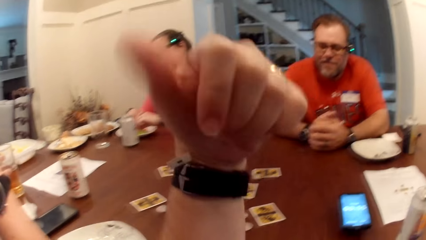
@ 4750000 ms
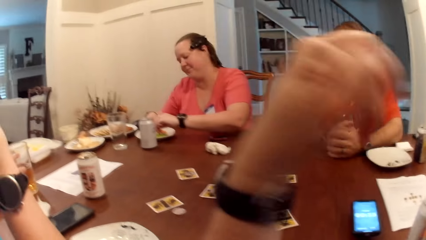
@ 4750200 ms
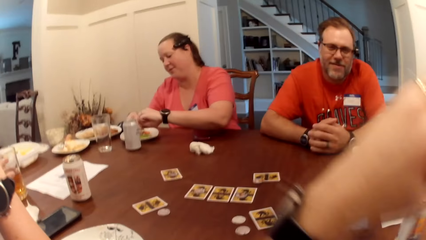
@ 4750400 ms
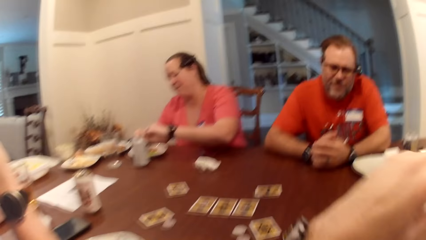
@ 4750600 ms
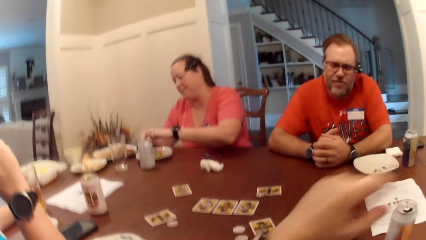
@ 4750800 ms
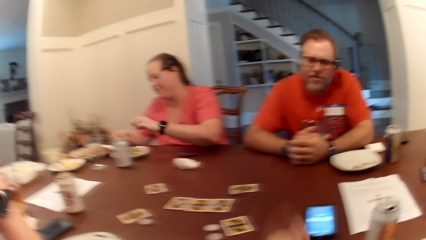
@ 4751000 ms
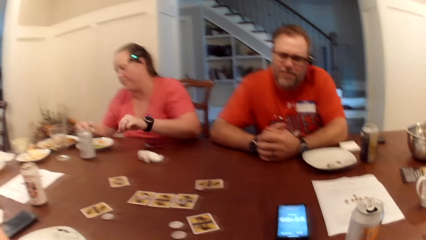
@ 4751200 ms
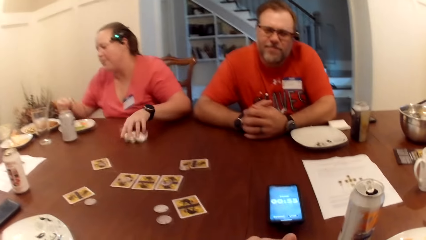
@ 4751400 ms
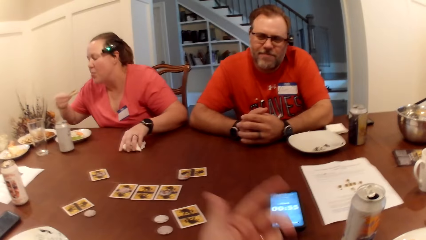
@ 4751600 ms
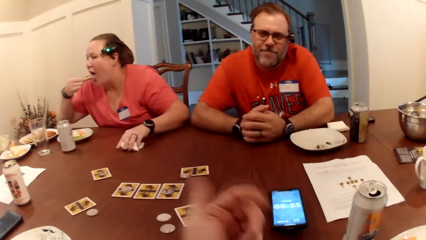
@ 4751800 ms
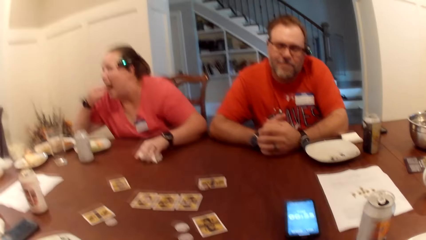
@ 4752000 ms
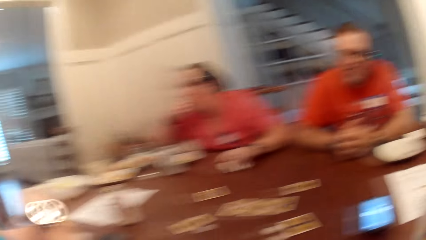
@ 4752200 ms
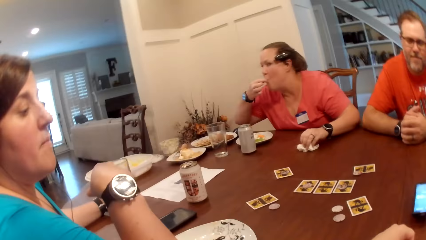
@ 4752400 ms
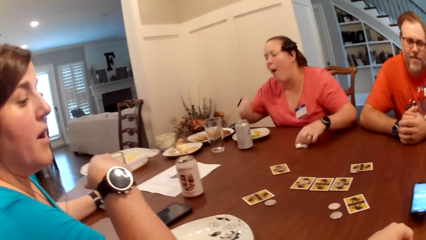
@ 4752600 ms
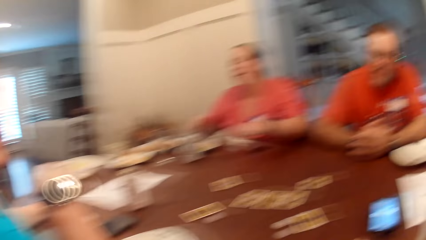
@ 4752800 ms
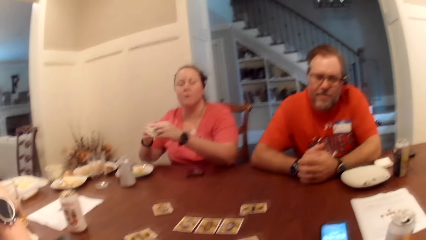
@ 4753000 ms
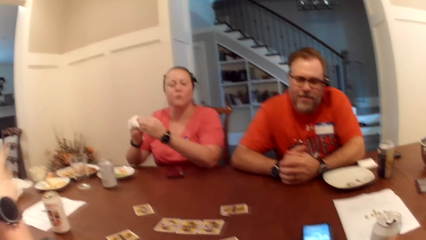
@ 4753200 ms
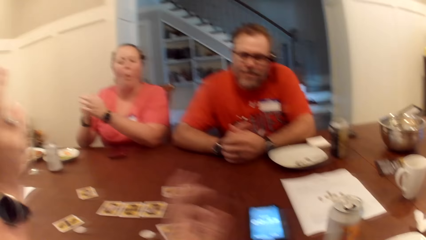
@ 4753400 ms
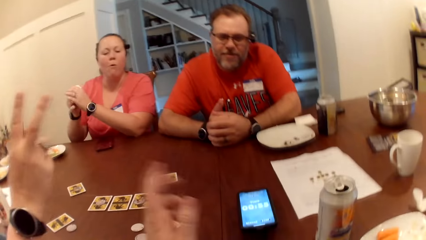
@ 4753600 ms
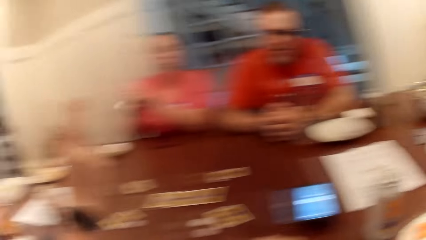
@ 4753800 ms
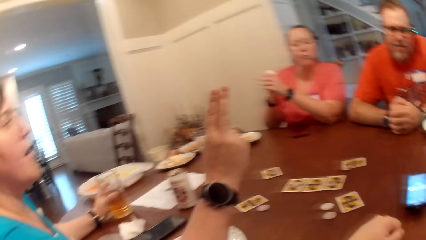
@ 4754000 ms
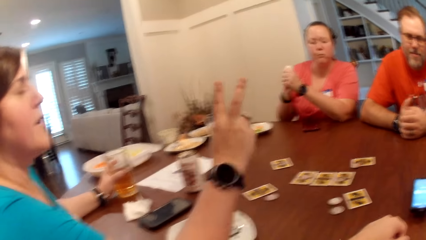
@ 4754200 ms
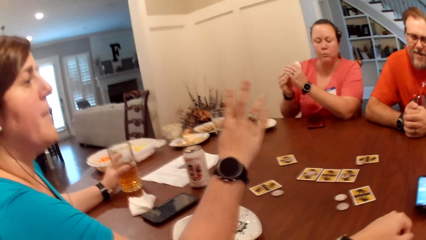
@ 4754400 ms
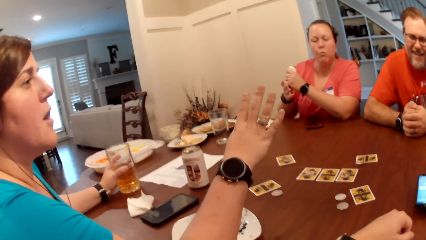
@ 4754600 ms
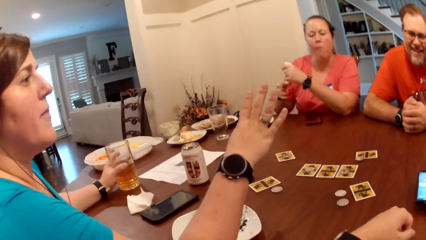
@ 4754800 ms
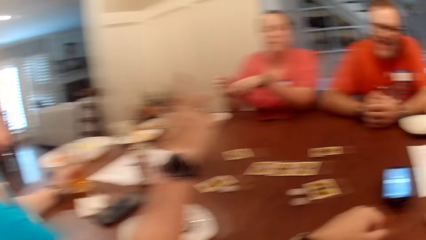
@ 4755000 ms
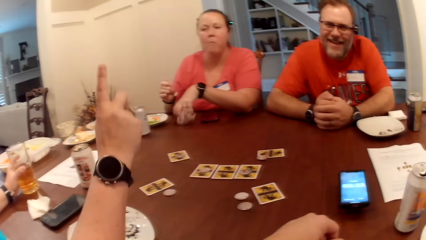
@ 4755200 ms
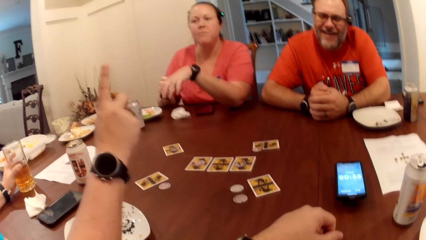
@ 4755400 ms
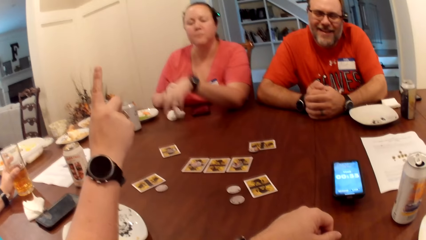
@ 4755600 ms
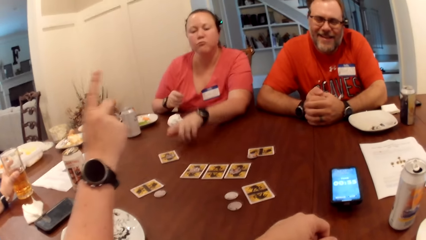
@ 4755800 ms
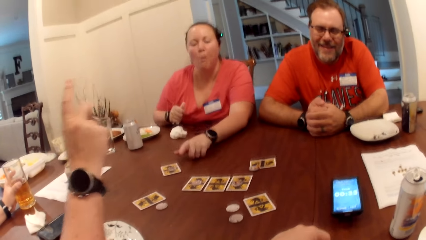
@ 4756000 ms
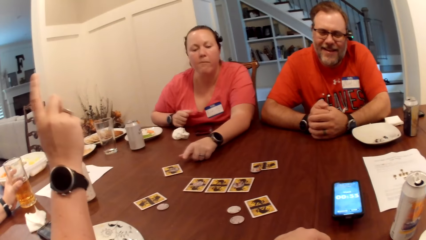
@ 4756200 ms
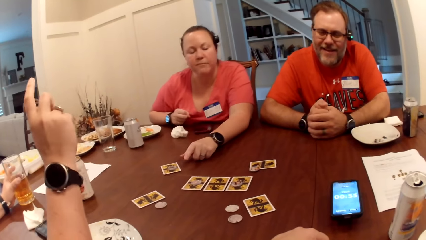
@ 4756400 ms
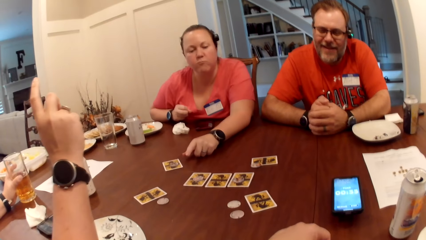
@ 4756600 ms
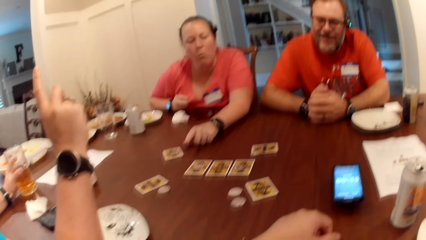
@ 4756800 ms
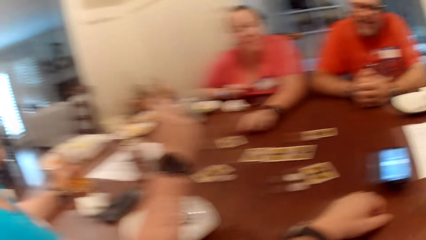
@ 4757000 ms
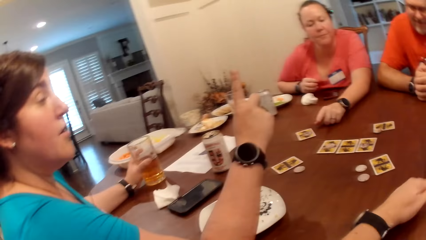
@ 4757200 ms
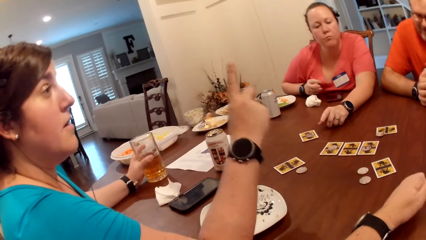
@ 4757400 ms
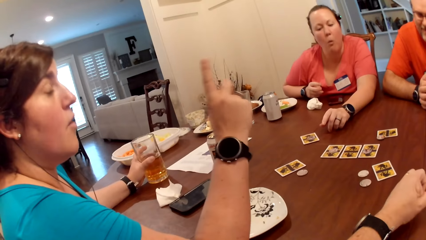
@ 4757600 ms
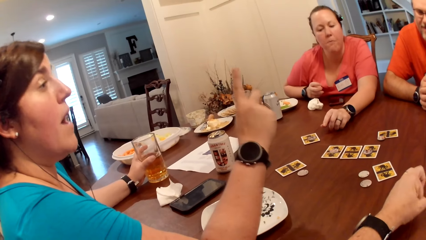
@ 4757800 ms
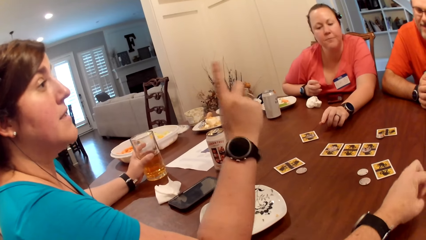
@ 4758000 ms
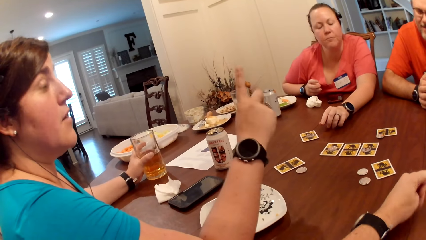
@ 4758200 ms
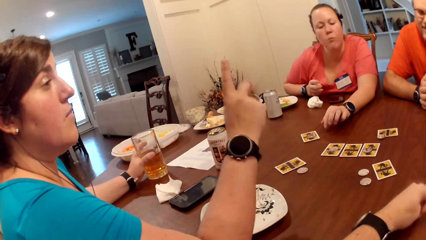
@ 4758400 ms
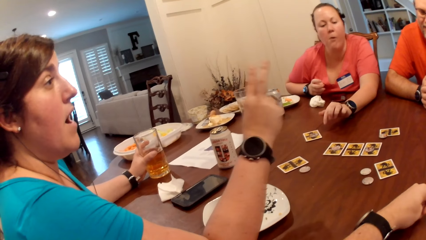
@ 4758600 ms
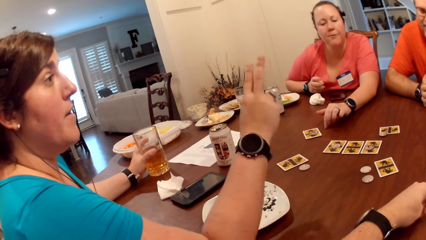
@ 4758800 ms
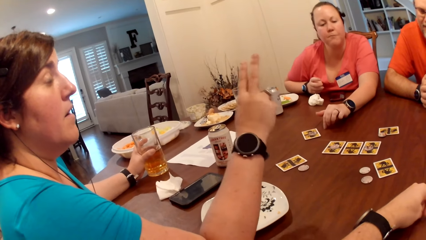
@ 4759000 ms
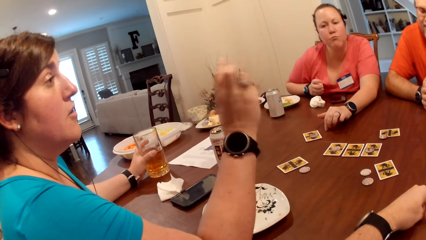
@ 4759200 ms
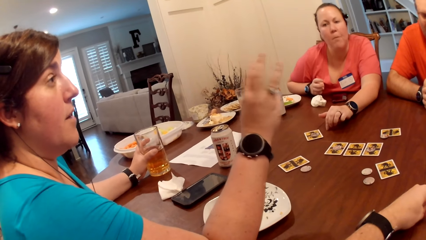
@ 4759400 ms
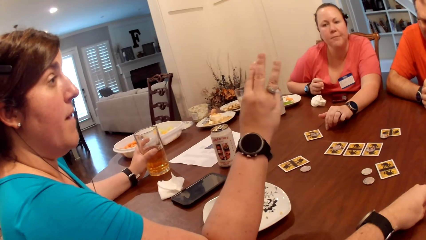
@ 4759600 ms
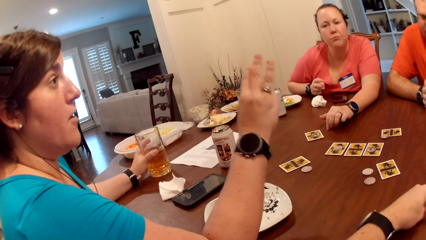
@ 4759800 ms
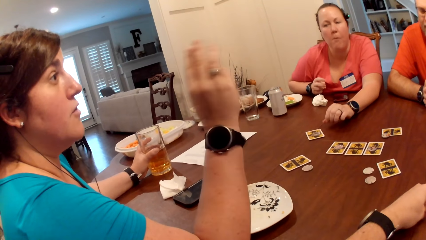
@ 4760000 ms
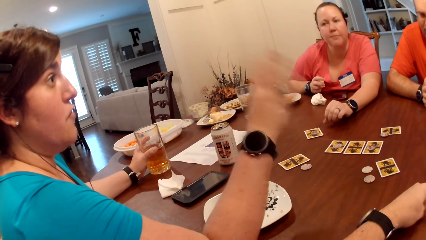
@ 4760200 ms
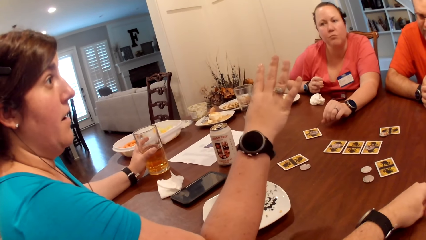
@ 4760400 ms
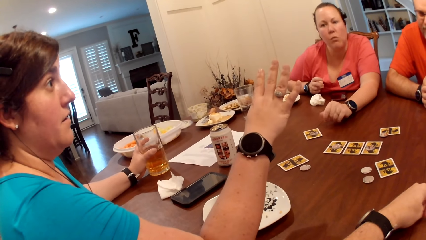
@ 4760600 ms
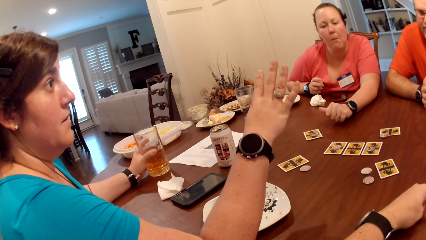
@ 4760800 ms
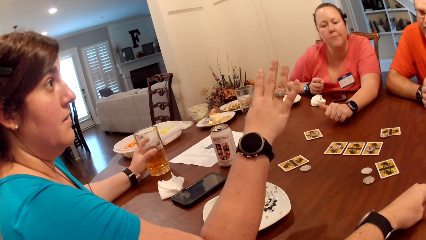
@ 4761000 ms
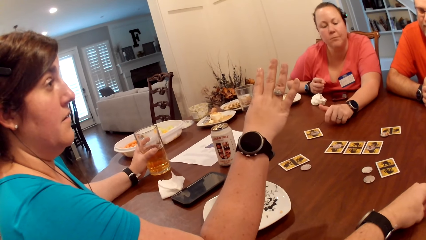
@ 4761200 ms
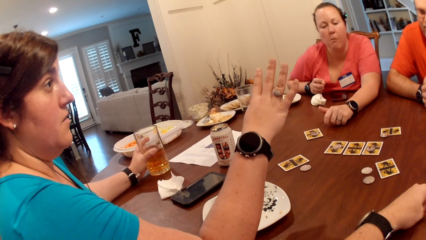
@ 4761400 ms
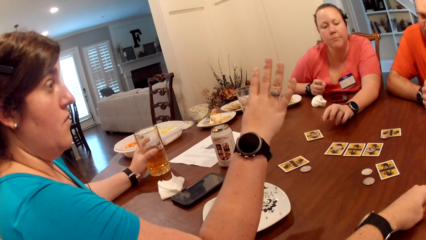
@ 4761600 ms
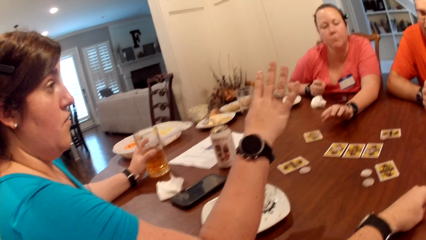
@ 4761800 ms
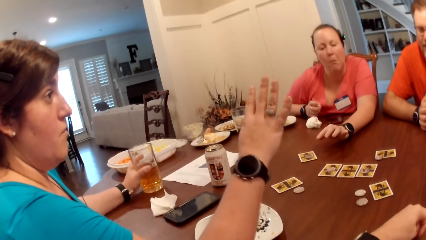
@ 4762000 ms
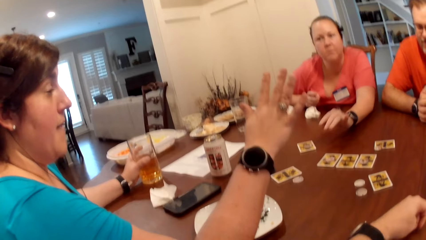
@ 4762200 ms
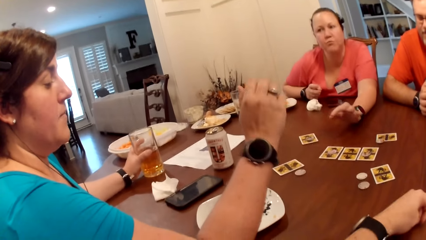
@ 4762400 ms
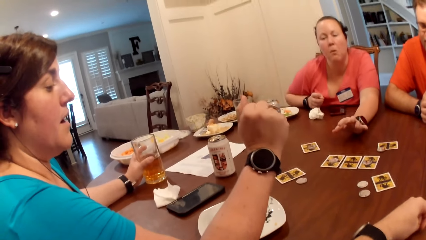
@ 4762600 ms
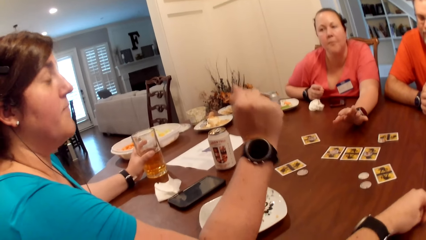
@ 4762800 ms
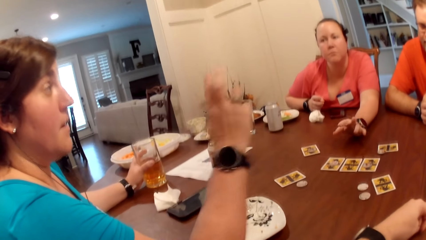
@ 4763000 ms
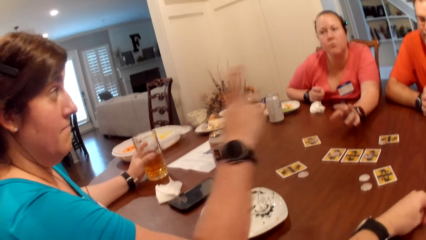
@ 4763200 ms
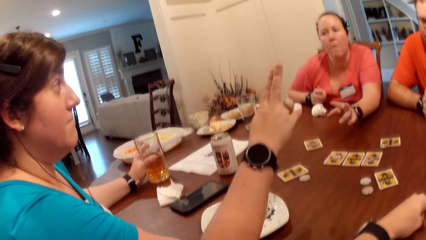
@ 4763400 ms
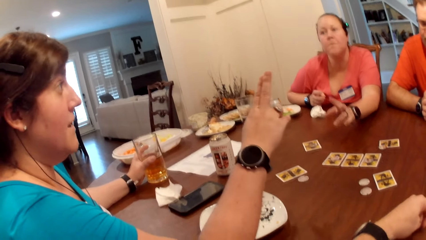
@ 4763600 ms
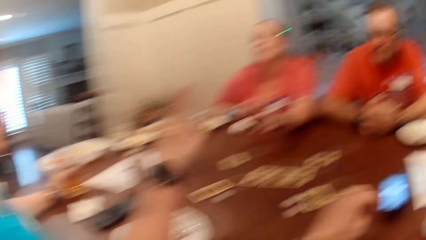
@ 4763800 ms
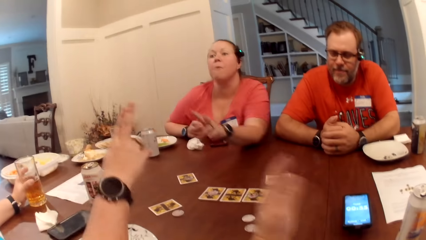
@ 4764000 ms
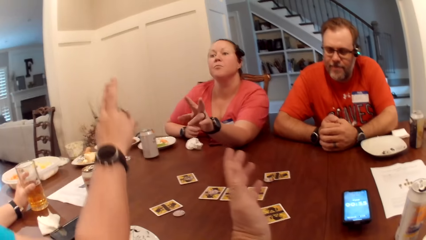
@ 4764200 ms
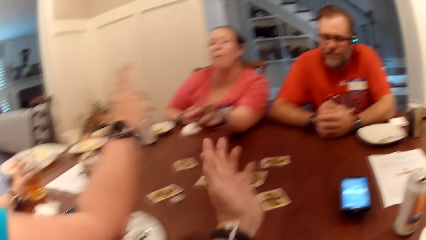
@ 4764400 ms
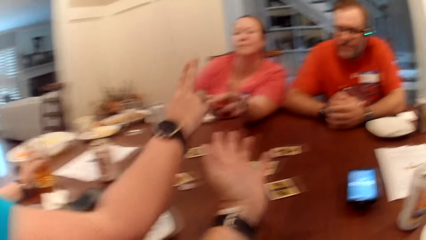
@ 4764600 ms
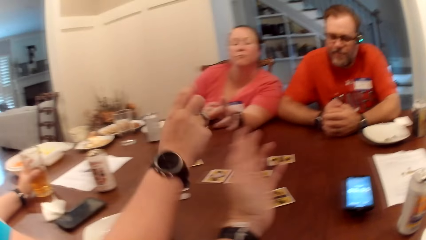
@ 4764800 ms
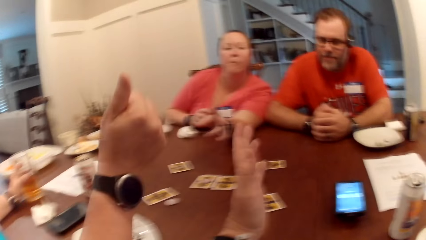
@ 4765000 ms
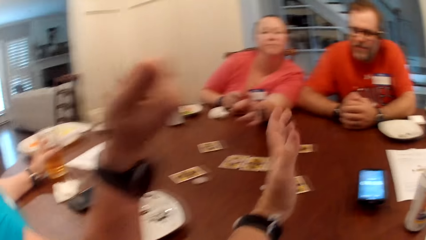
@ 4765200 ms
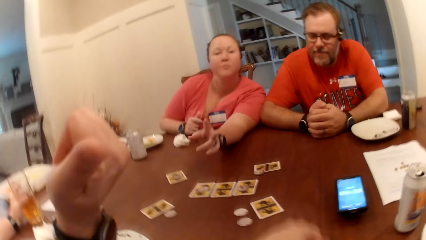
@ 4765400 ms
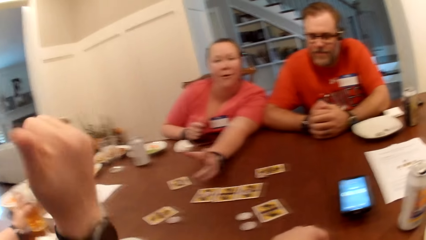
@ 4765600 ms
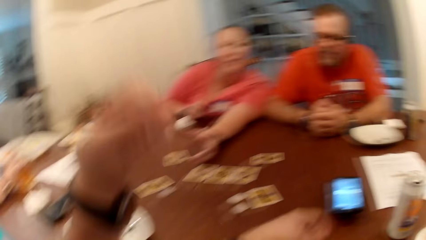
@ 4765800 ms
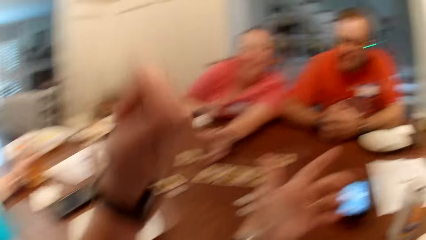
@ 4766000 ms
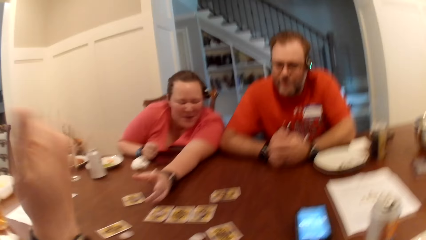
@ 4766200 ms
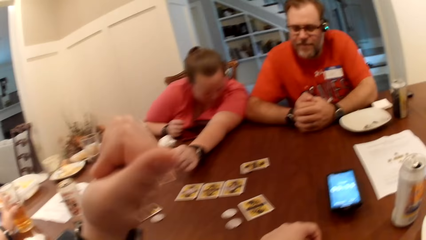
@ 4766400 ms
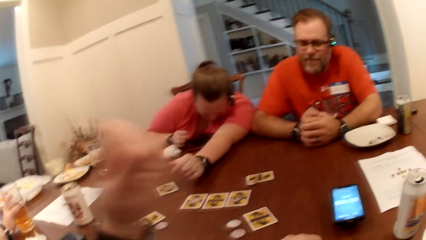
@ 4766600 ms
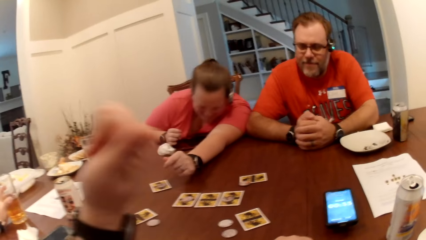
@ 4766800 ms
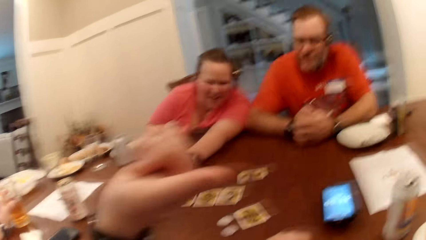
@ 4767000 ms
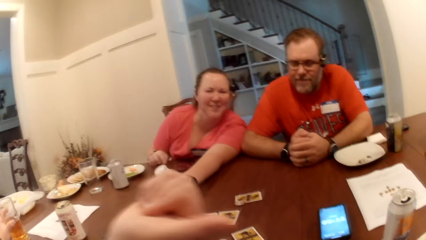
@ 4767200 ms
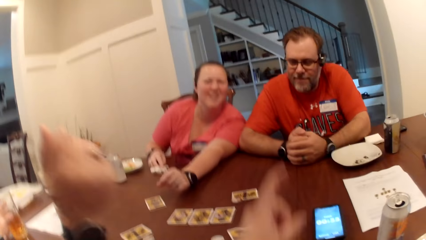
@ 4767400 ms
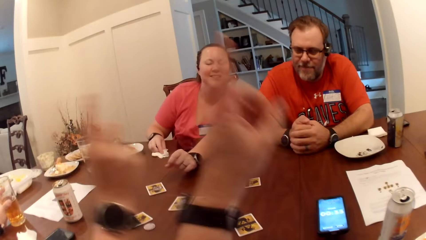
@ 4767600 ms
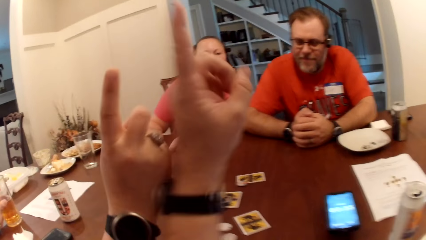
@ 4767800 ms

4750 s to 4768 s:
A woman scoops sauce with the sausage in the plate with both hands. She eats the sausage with her right hand. She picks up a tissue with her left hand from the table. She cleans both hands with the tissue. Another woman raises her right hand. The first woman drops the tissue on the table with her left hand. A man sits on the chair on the floor. The first woman and another woman sit on the chair on the floor. The camera wearer sits on the chair on the floor. The other woman points at the camera wearer.
